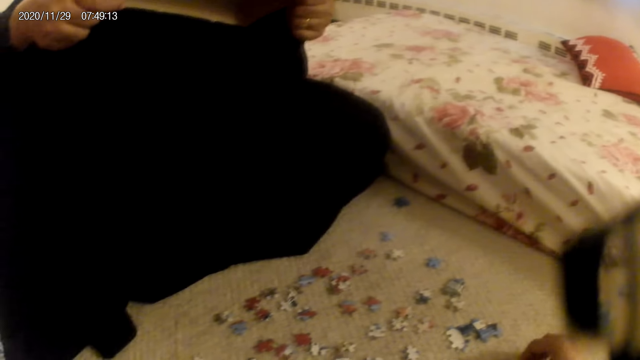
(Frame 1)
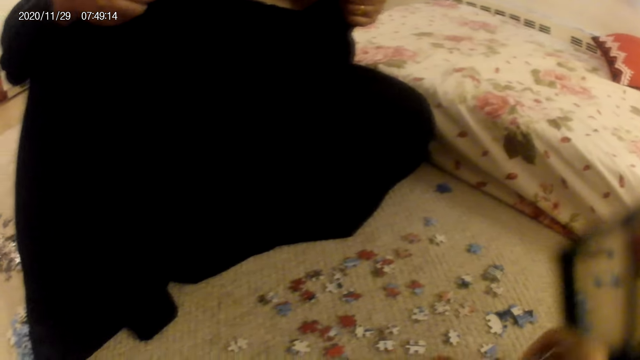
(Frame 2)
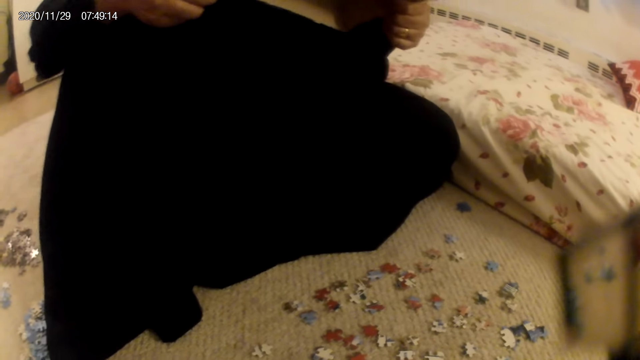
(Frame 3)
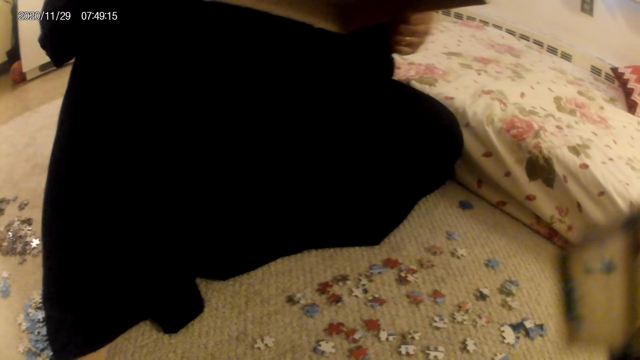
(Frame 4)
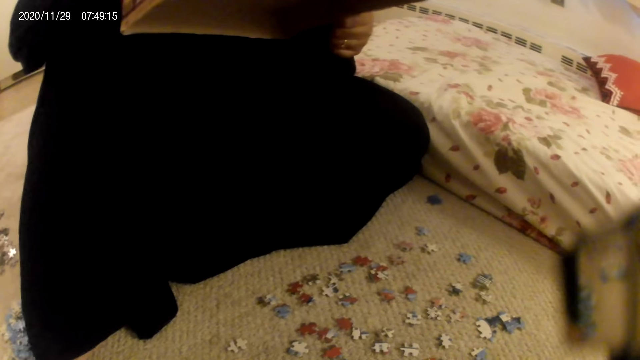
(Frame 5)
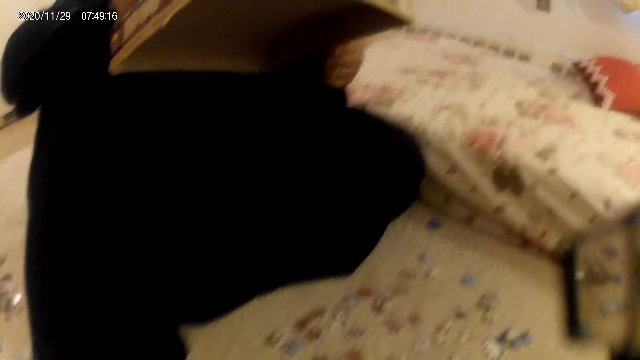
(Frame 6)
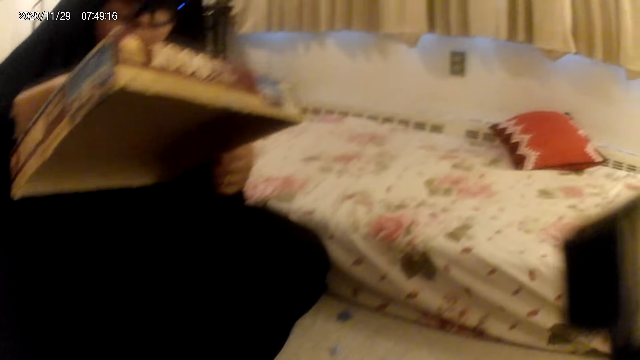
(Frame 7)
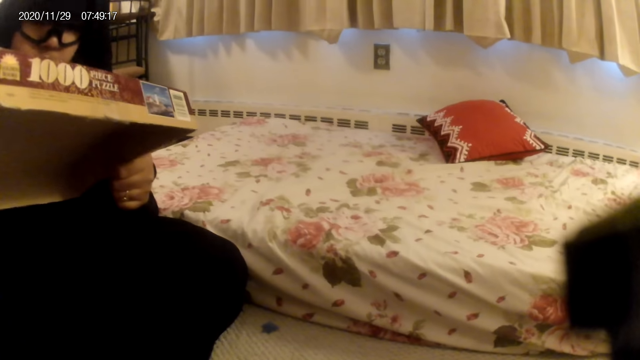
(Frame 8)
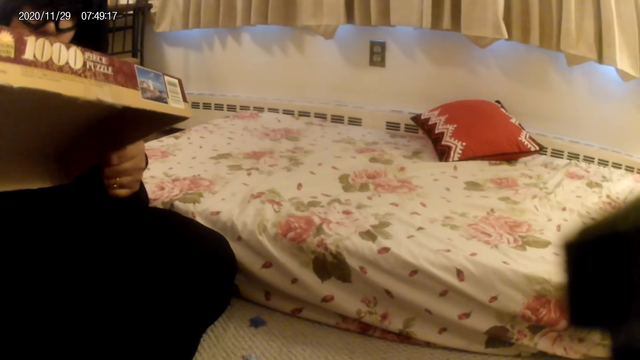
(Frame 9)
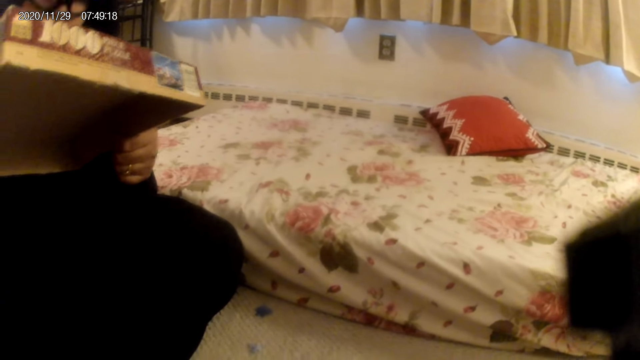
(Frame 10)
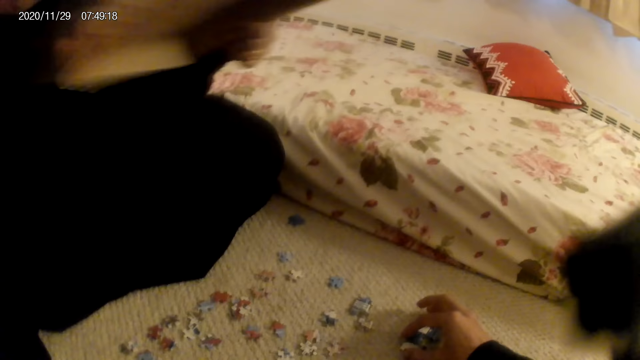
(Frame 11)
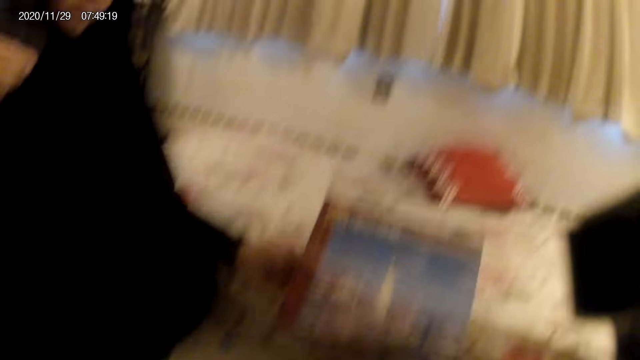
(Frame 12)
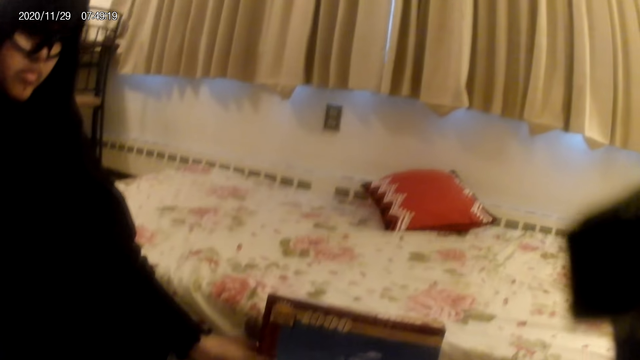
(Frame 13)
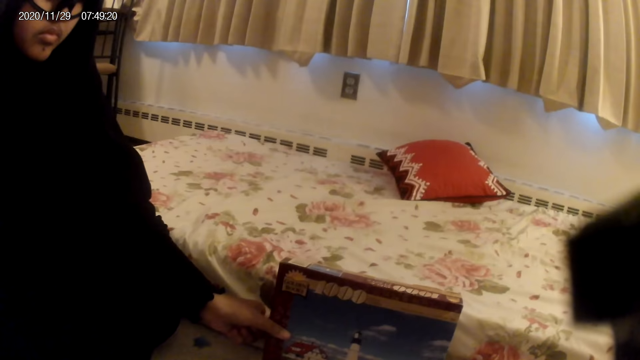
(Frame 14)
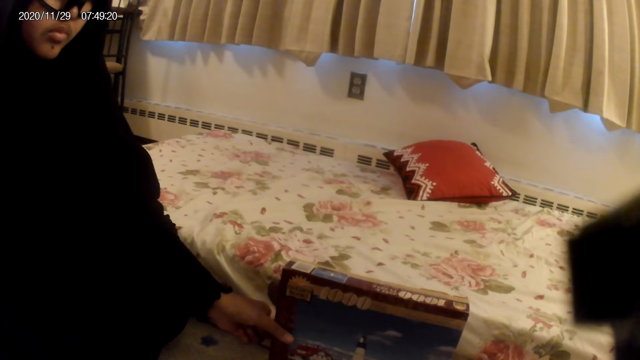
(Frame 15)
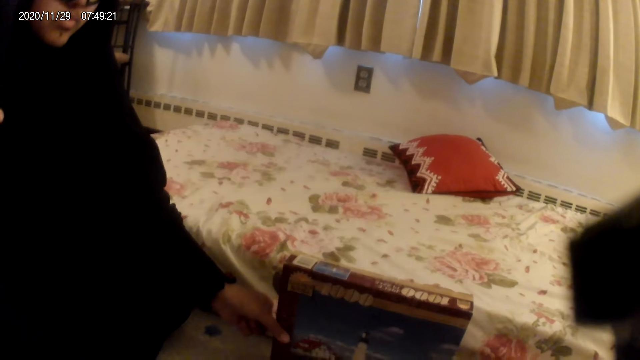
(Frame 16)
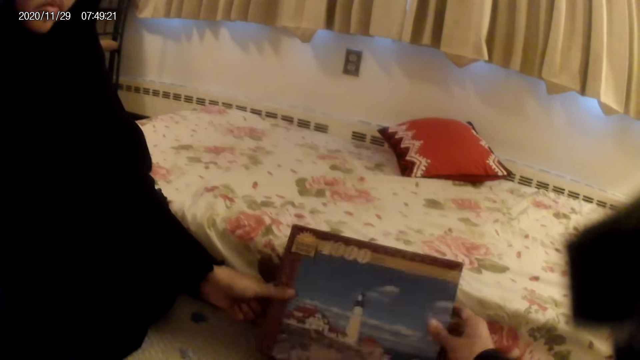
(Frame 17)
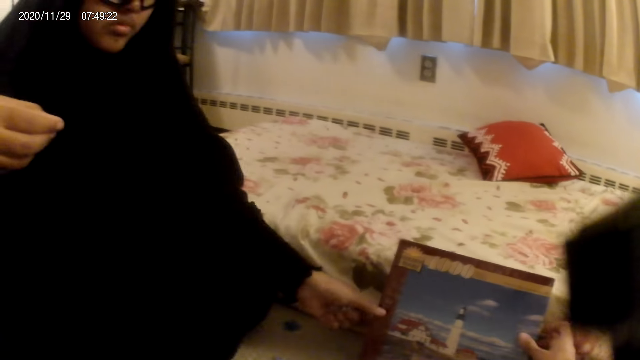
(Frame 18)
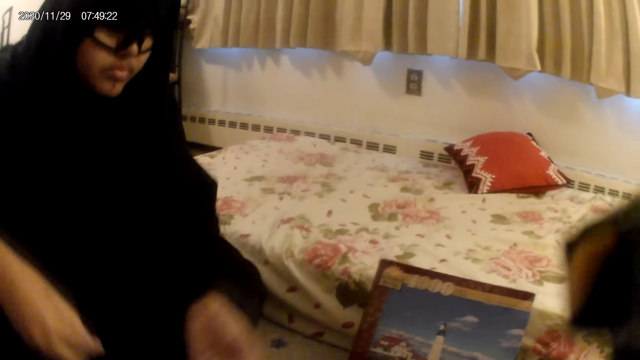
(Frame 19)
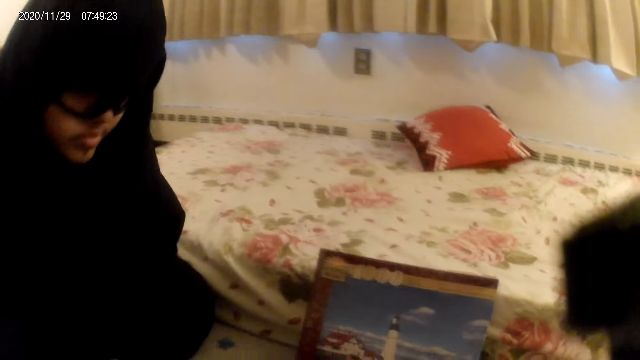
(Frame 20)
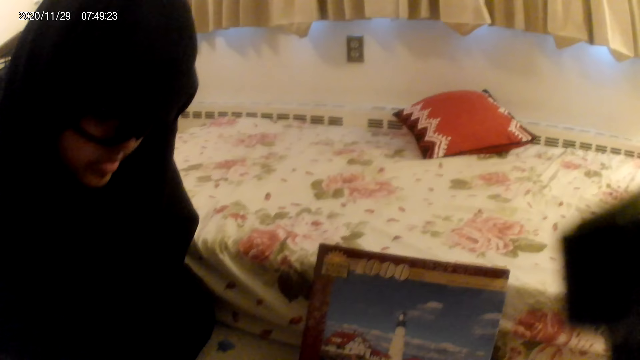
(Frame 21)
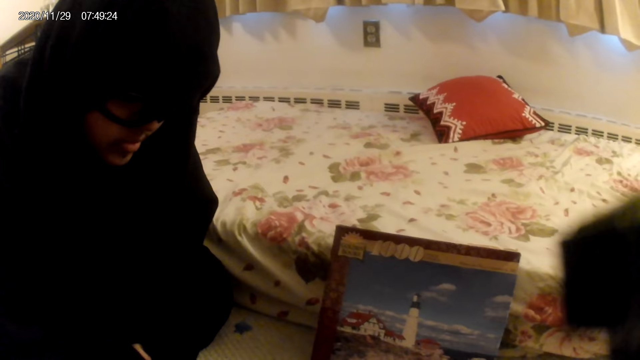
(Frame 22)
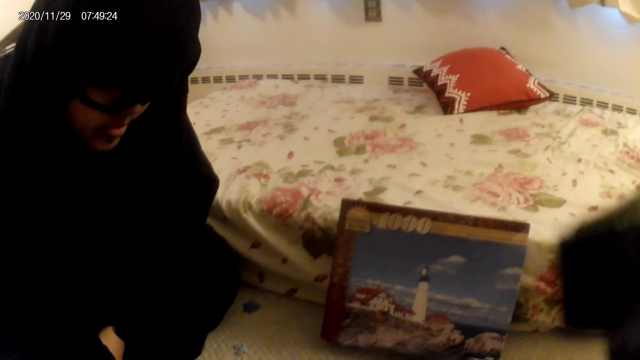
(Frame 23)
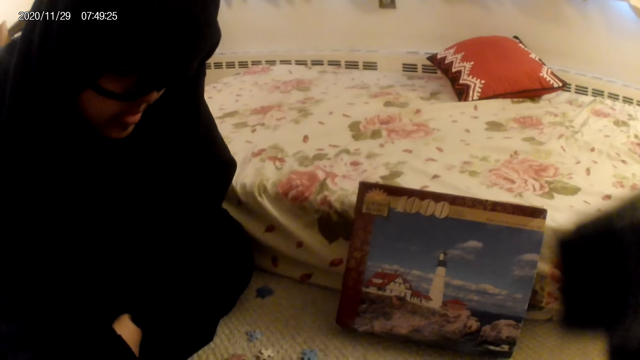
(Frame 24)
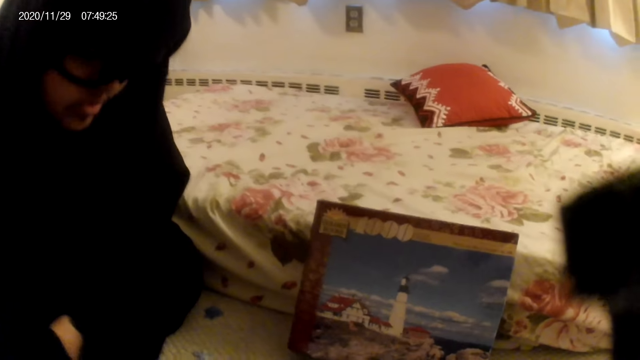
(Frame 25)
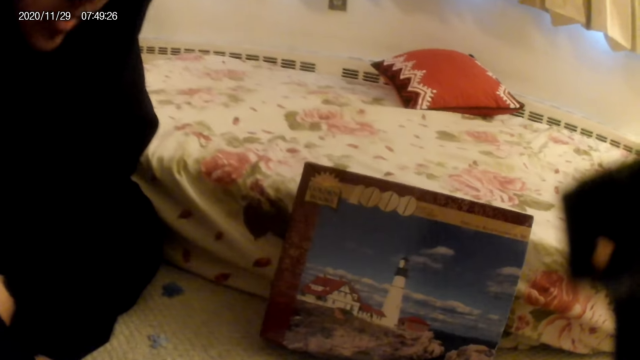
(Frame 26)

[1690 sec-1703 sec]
The camera wearer does something. A woman reads something on the box. The camera wearer looks around. The woman places a piece of the box on the floor. The camera wearer holds the box. The woman does something. The woman places the box on the floor and plays a card game.

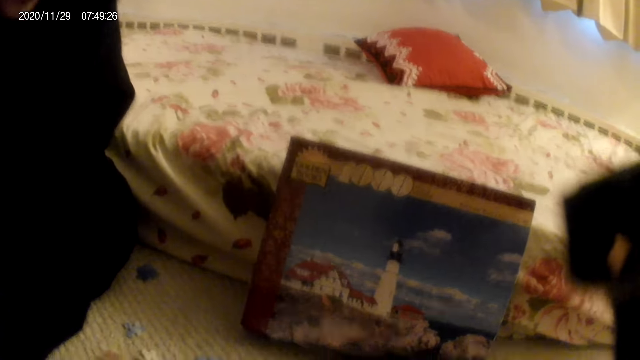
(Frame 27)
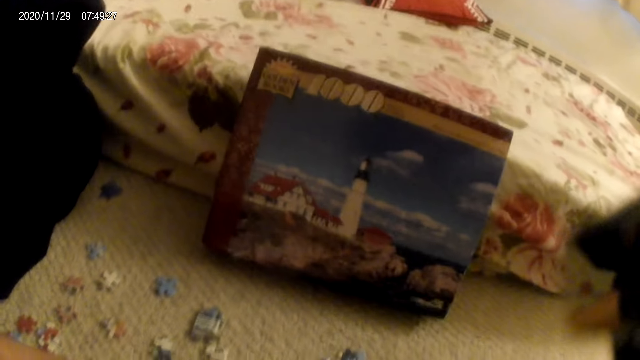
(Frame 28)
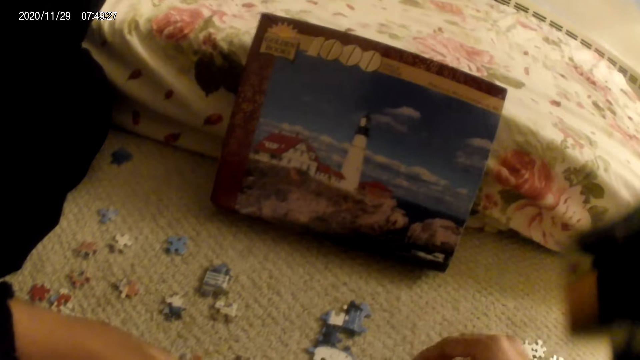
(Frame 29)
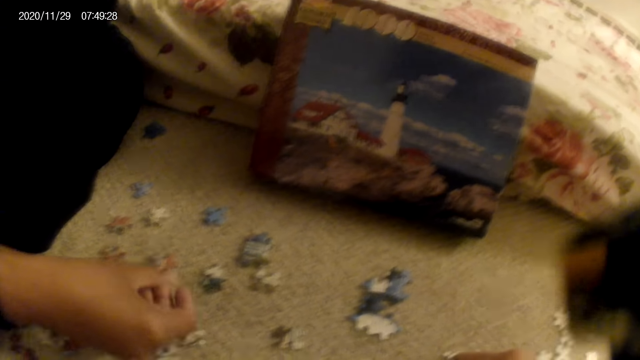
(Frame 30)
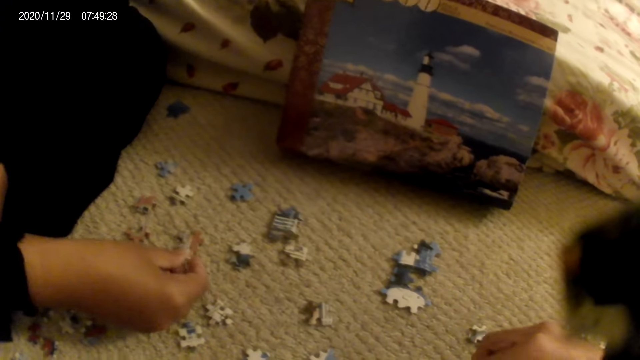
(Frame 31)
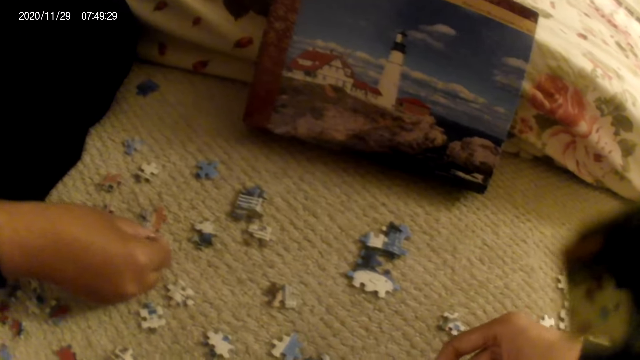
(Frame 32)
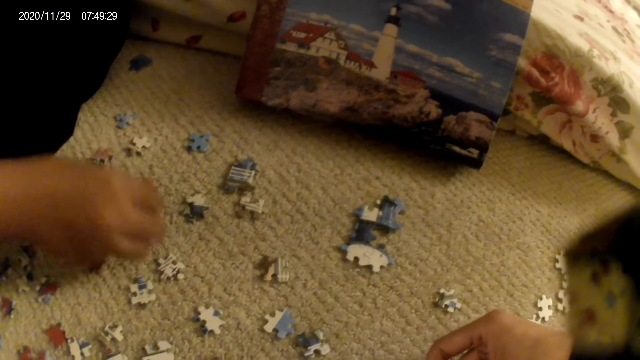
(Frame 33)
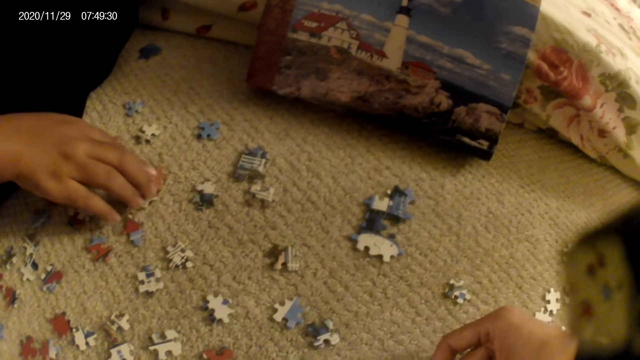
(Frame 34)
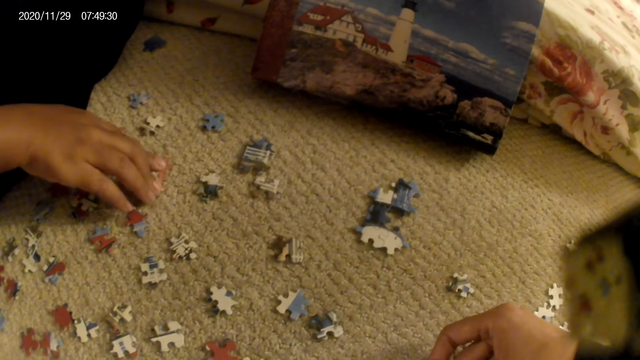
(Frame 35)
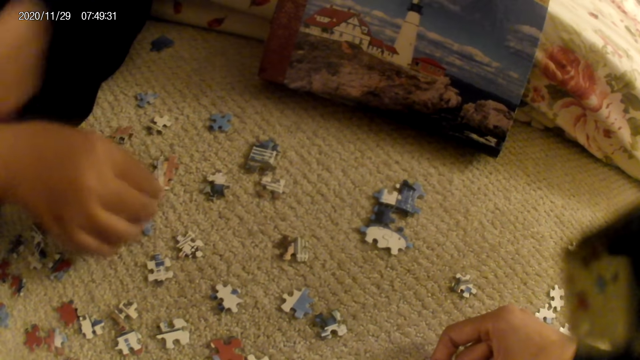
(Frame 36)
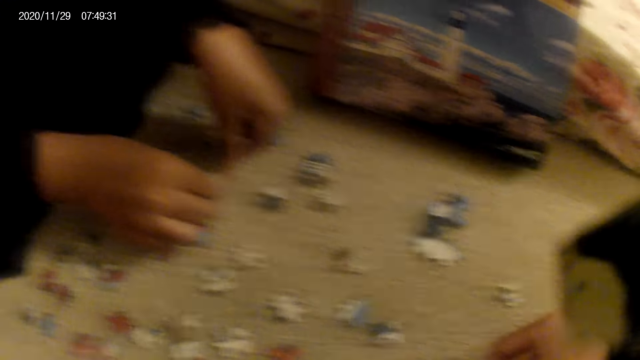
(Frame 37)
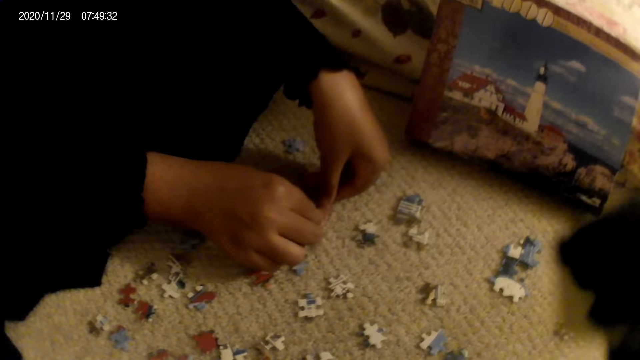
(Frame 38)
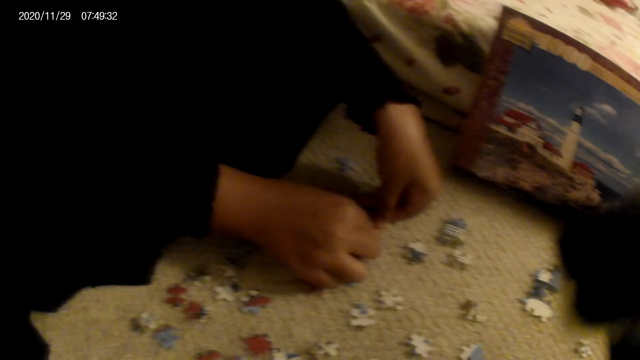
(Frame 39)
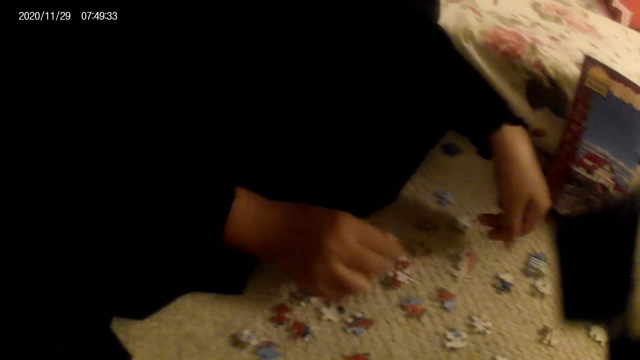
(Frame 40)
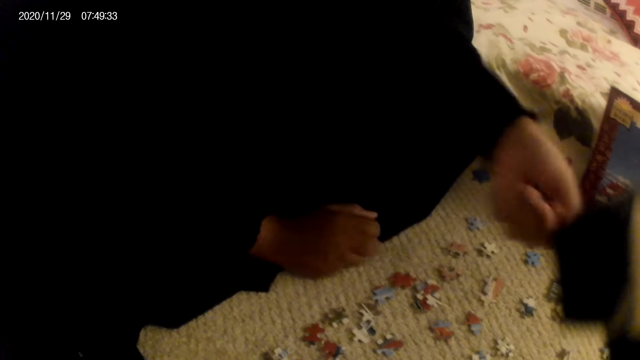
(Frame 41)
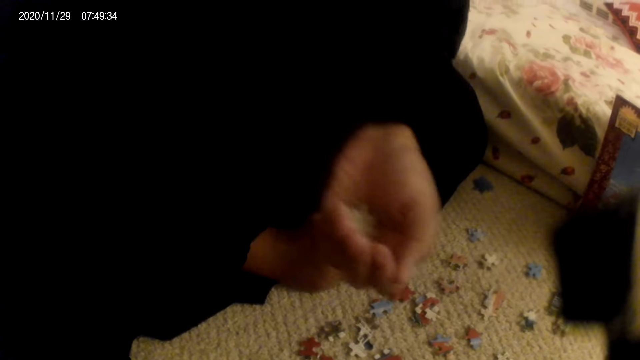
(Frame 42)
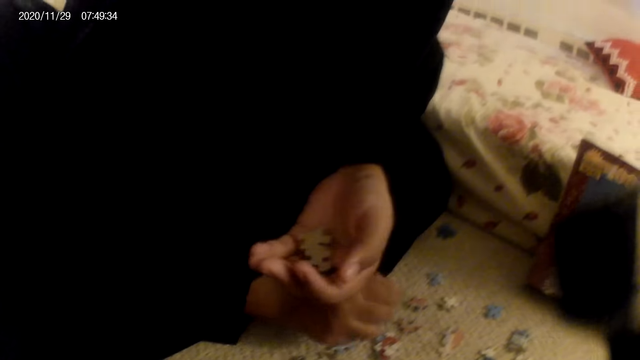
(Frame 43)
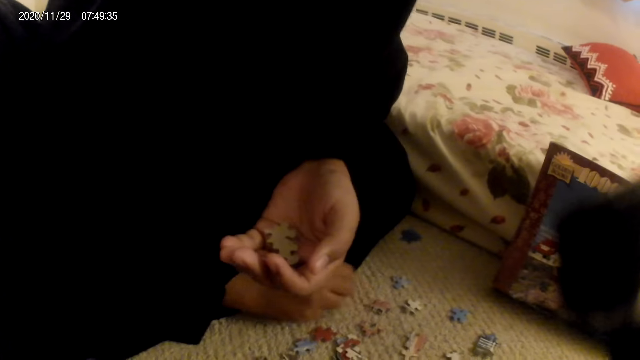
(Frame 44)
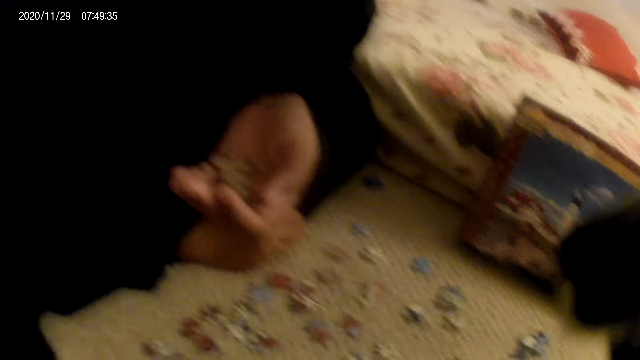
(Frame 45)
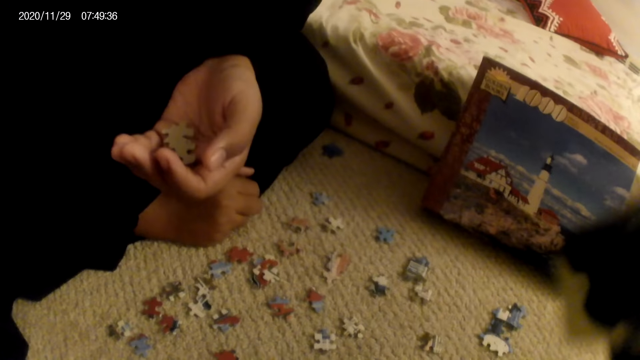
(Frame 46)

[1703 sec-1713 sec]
The camera wearer does something. A woman plays a card game on the floor. The woman joins the jigsaw puzzle. The camera wearer plays a card game on the floor. The woman plays a card game on the floor and holds something on the hand.
